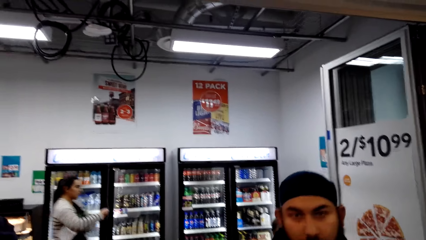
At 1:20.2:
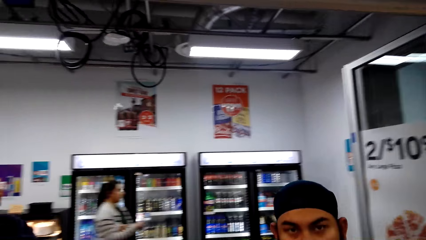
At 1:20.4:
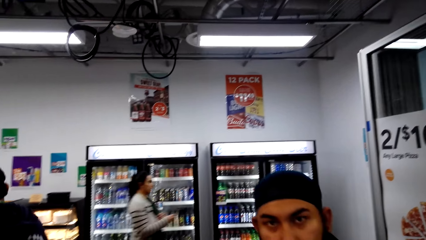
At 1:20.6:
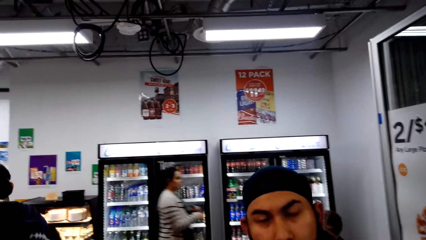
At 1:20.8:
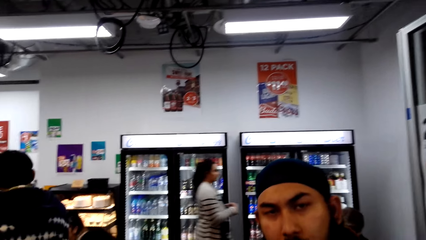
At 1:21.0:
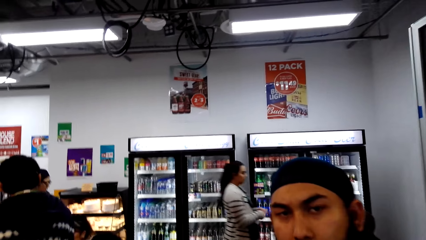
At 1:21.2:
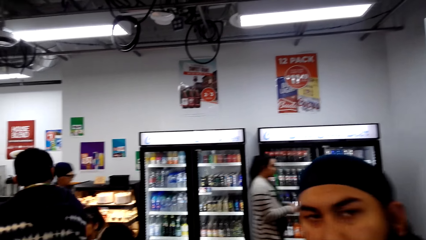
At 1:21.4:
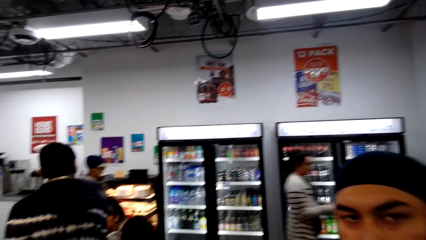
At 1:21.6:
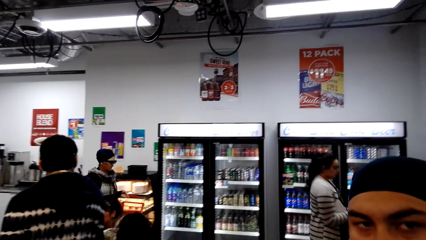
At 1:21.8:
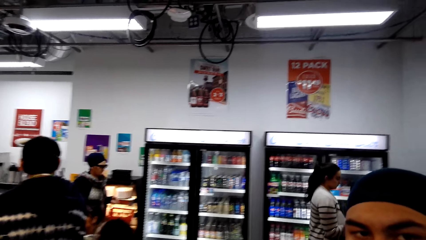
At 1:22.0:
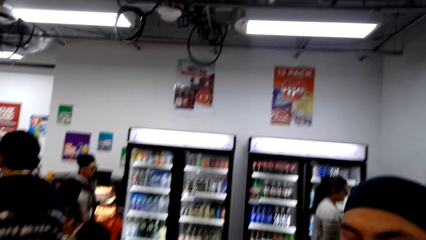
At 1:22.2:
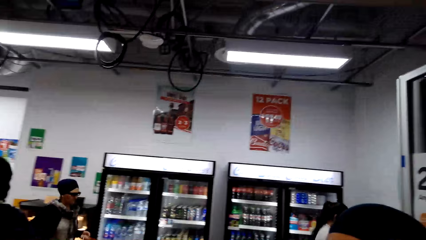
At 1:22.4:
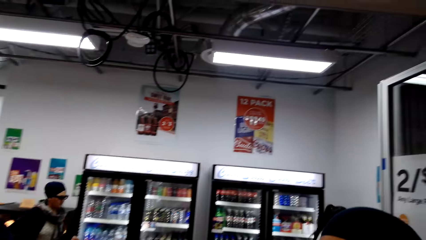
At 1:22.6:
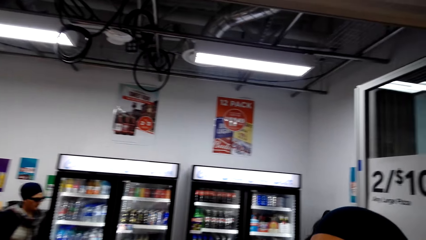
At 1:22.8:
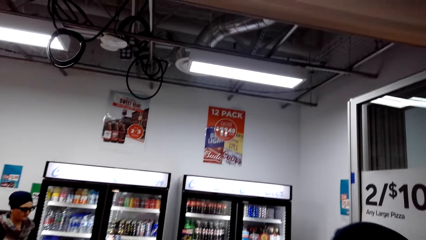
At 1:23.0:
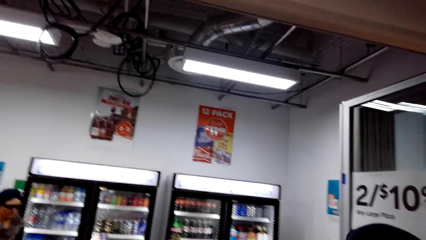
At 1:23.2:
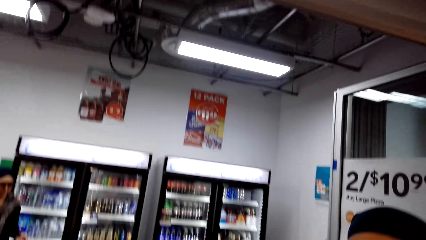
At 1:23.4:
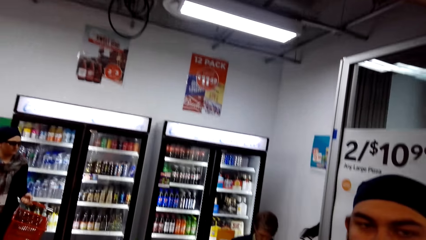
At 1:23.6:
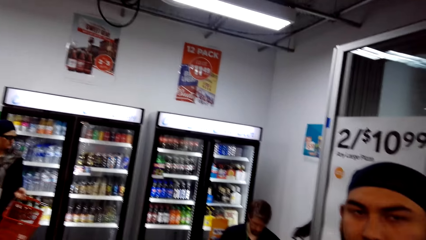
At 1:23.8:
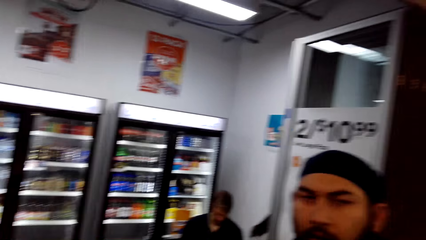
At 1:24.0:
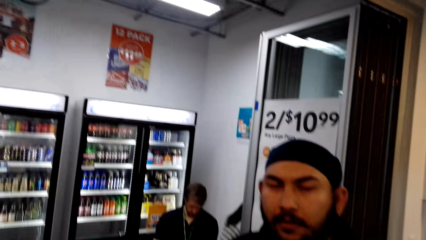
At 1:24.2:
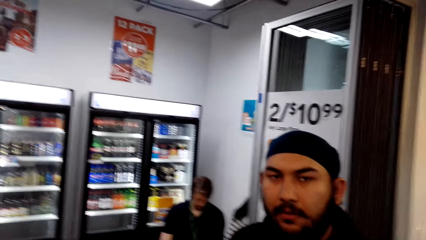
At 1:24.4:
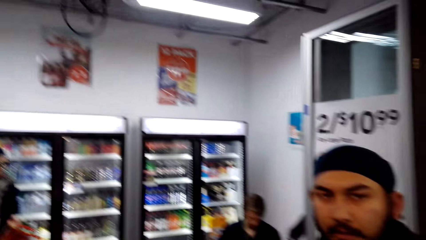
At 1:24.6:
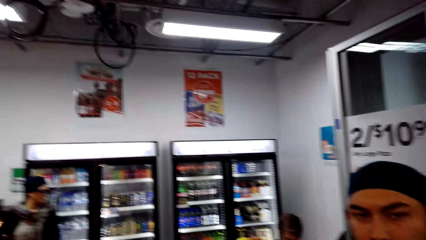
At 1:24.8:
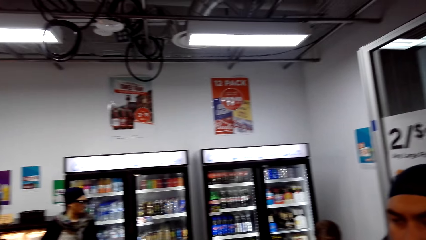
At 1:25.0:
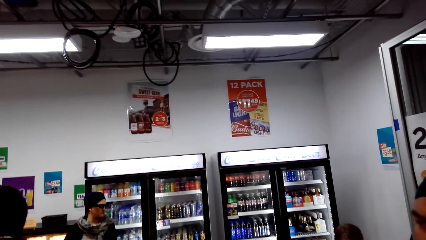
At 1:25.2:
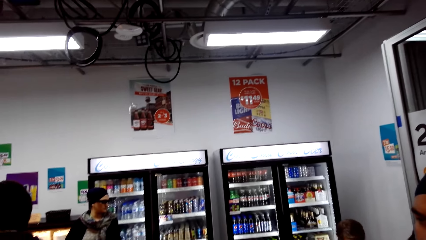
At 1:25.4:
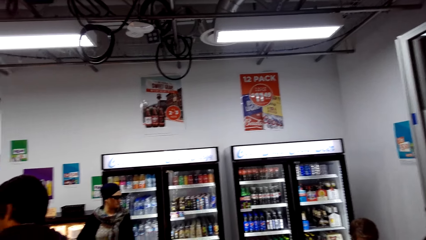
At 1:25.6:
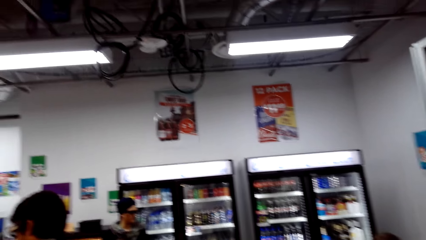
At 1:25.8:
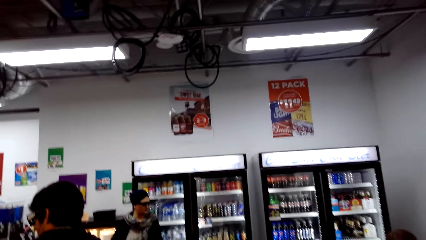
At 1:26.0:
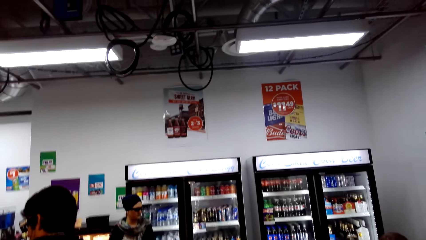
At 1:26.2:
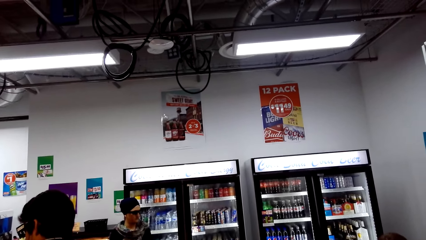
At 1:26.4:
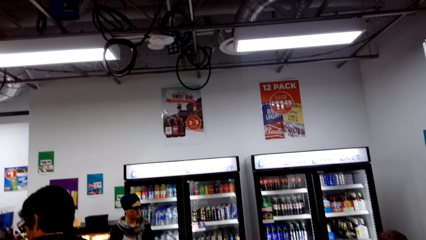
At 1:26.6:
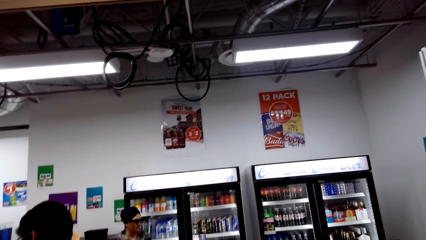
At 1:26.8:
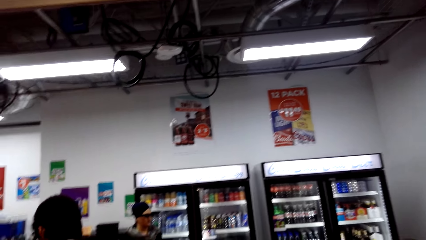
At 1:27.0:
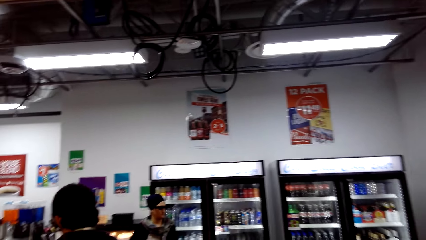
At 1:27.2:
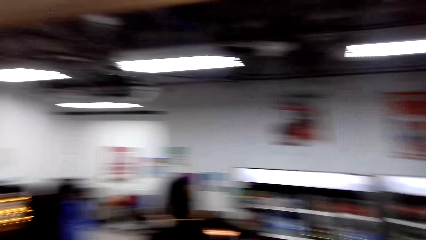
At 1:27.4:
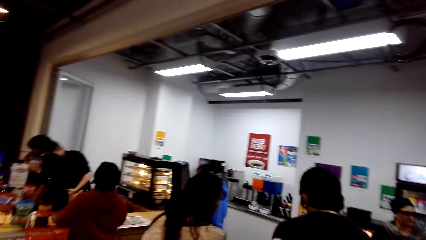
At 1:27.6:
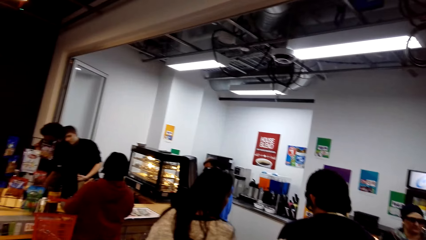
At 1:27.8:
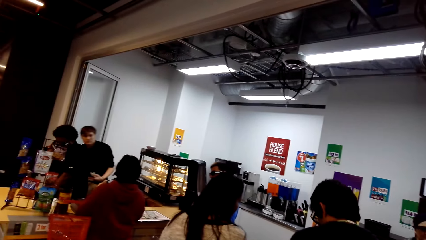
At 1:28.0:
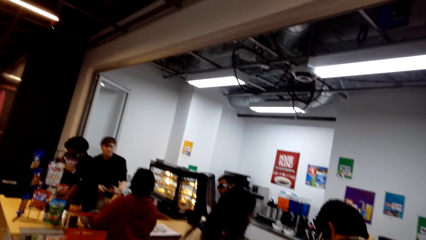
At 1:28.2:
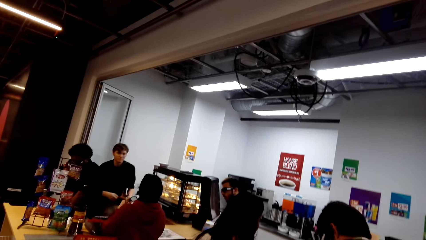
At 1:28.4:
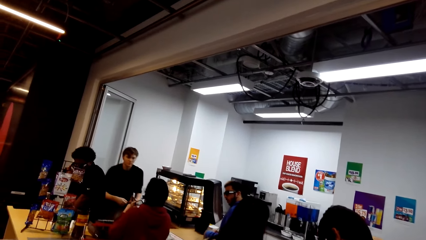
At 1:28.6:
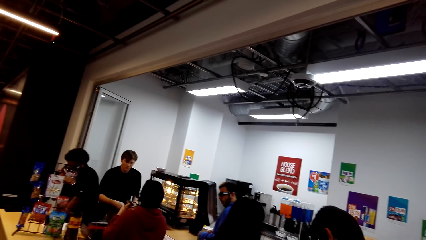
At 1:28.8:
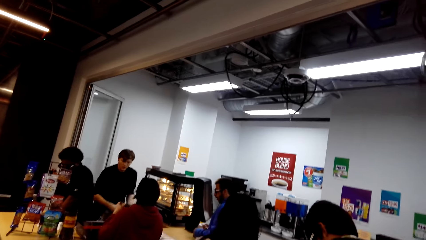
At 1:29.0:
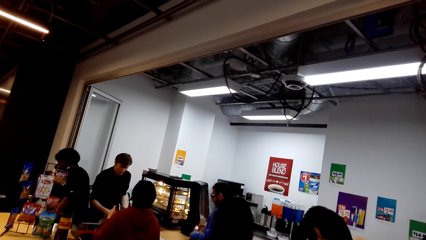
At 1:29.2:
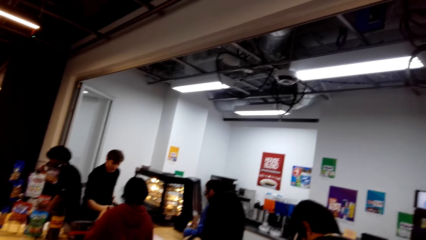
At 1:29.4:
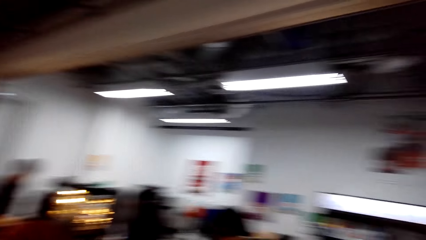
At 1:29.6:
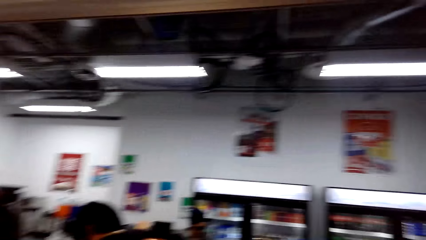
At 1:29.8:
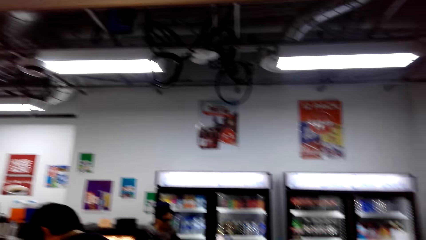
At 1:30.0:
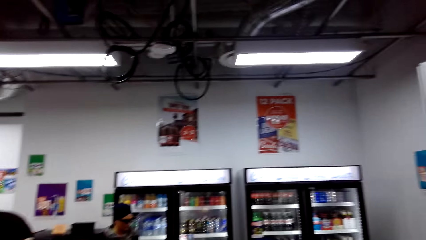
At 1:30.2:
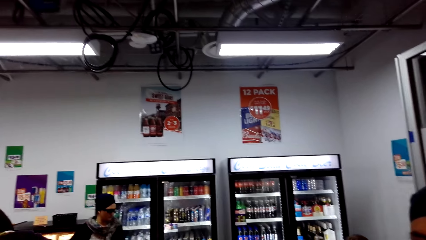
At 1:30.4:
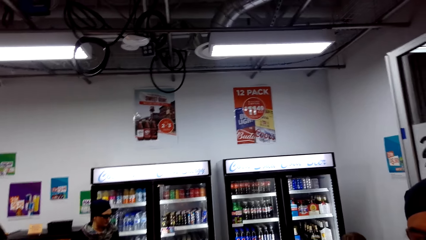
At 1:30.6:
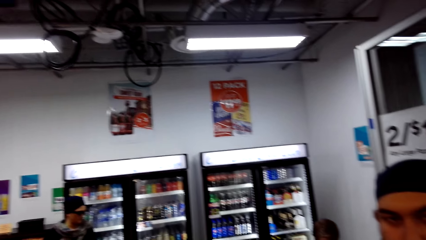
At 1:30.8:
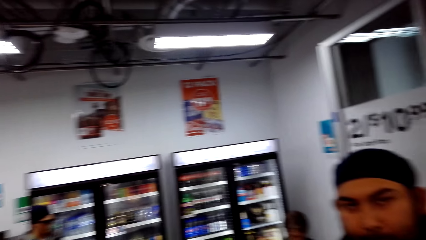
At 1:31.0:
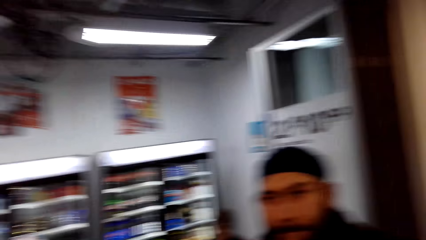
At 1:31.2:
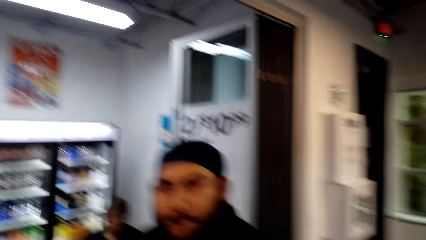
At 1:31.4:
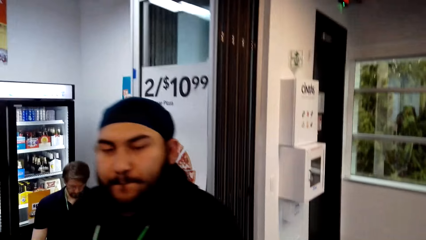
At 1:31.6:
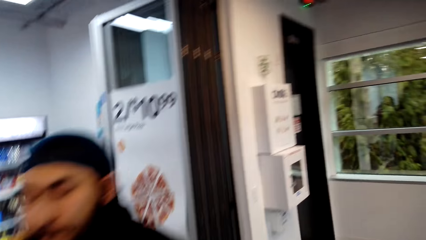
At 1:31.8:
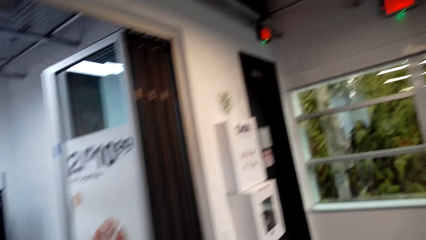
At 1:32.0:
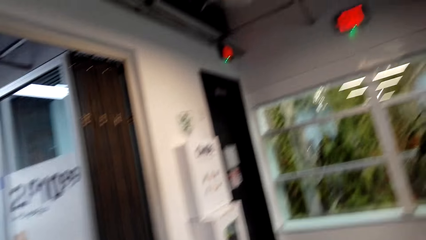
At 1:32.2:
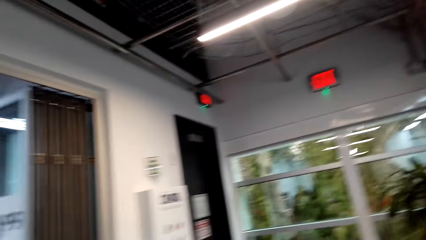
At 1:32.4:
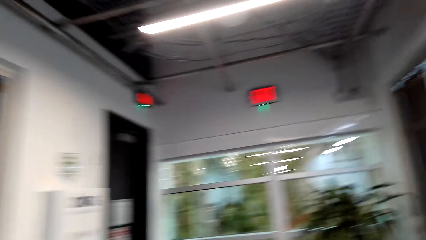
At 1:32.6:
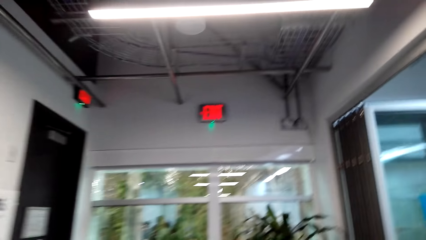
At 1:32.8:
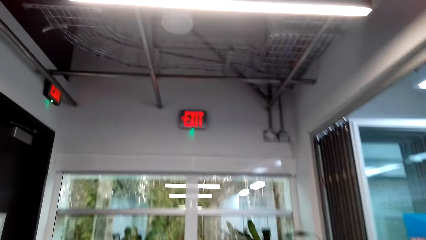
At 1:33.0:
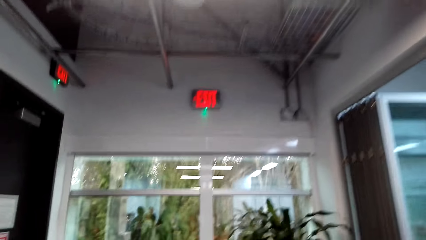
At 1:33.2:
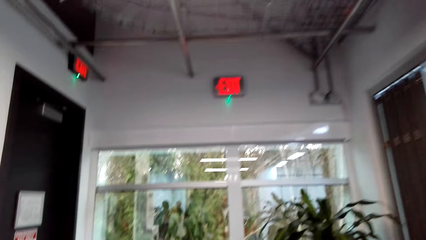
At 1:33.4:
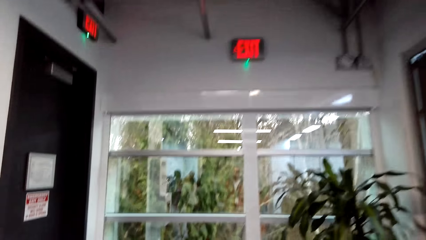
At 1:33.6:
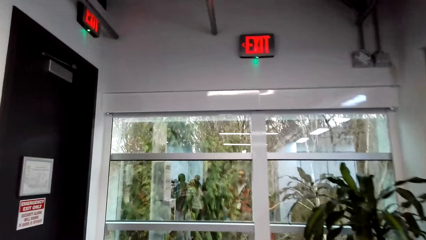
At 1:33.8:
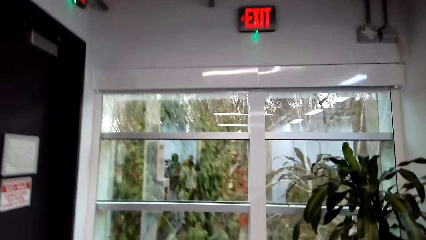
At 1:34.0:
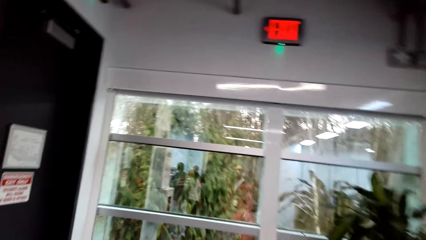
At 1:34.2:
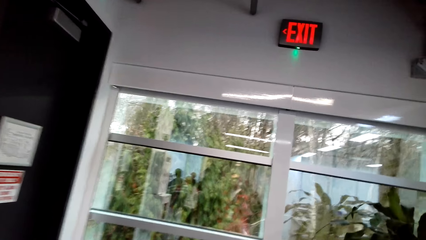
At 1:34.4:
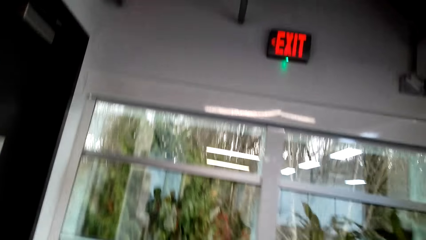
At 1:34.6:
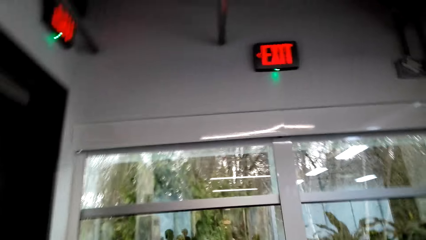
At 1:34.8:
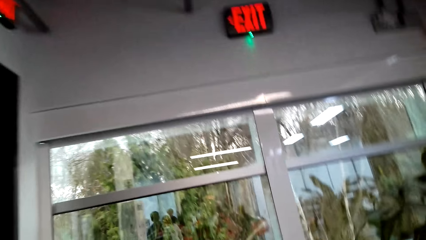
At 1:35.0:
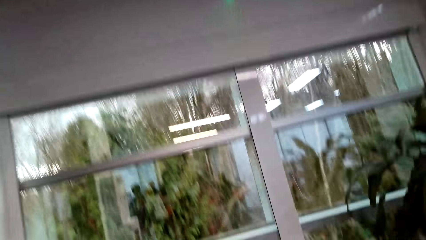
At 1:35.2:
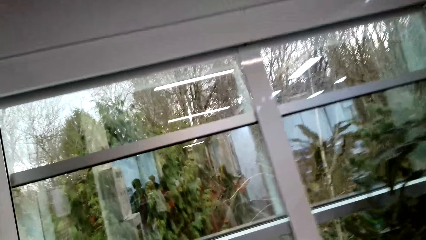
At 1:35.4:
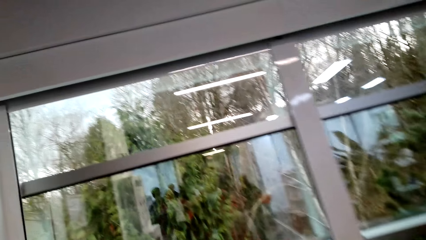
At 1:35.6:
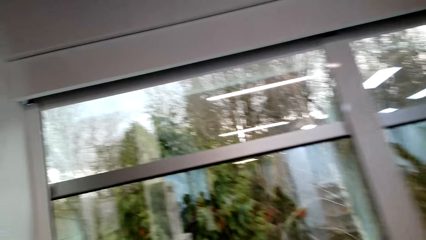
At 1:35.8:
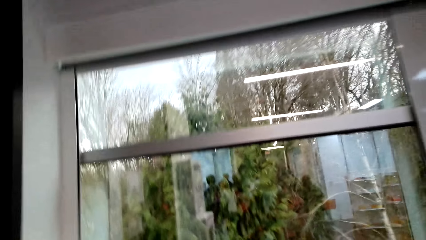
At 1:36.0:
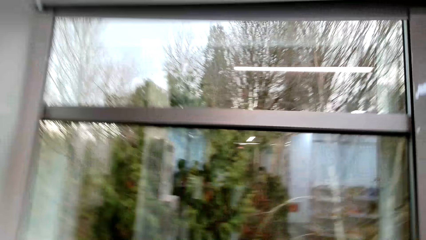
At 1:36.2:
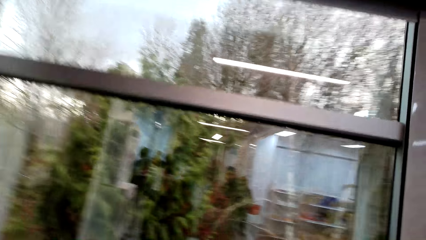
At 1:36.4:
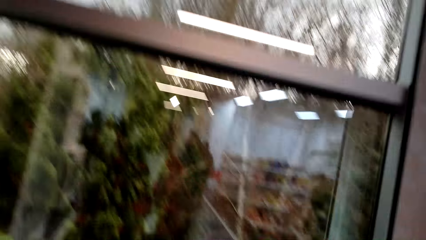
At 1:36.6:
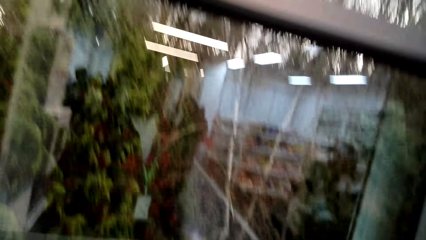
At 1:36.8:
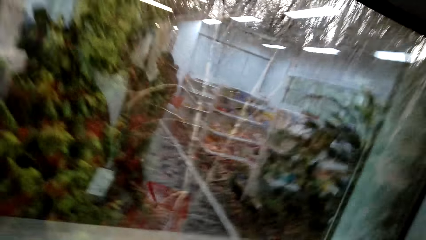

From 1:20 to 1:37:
The camera wearer stares at the counter. They talk to a man. They walk towards the window.
